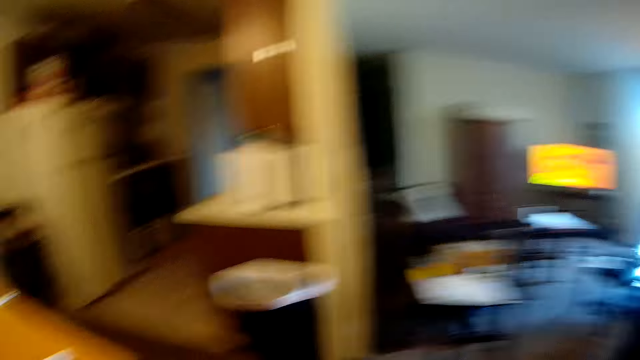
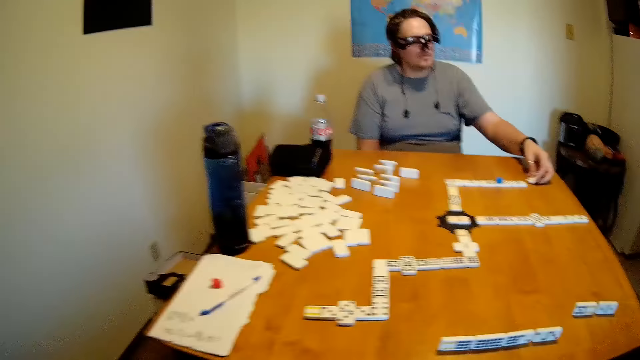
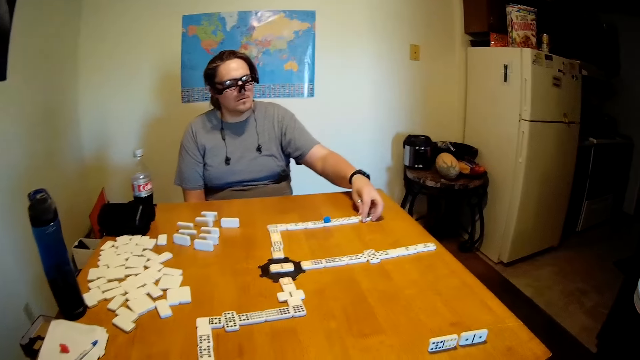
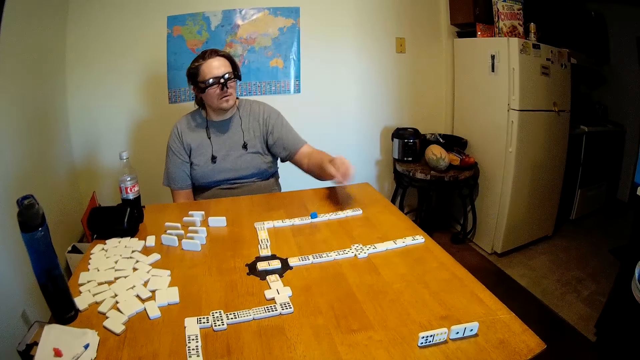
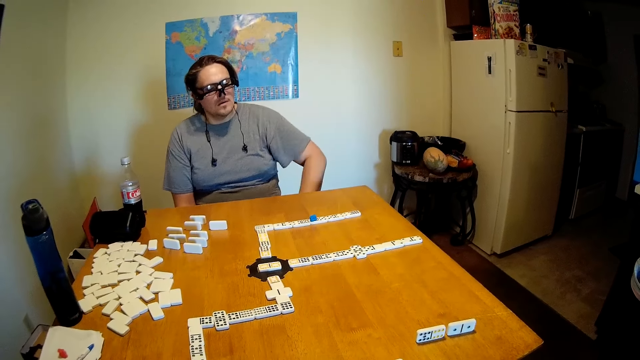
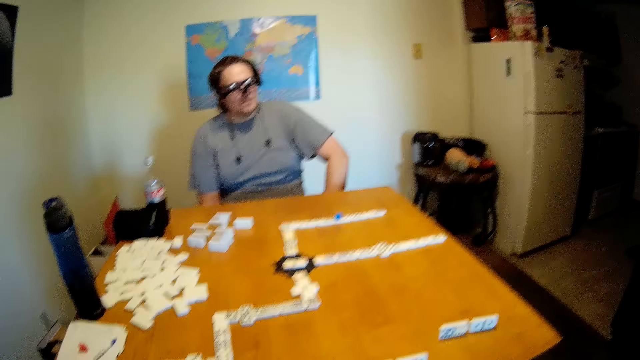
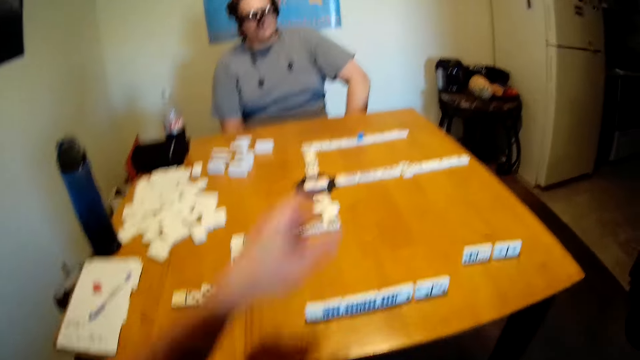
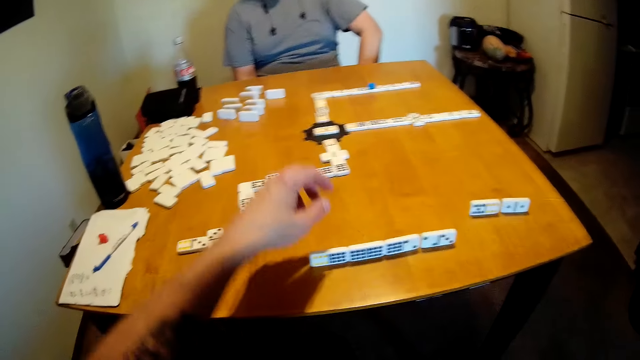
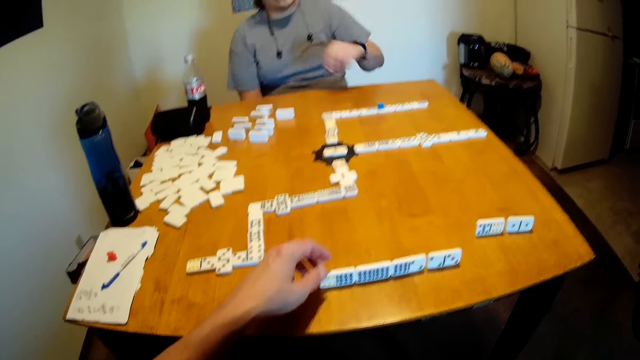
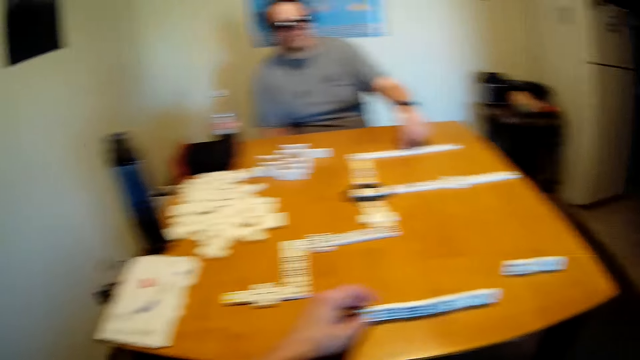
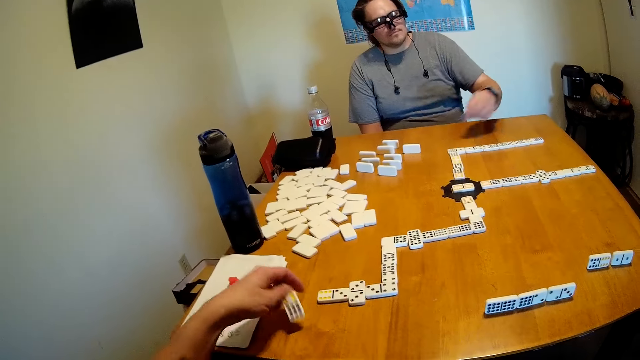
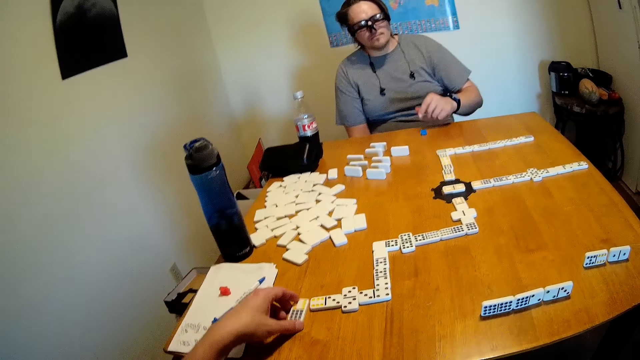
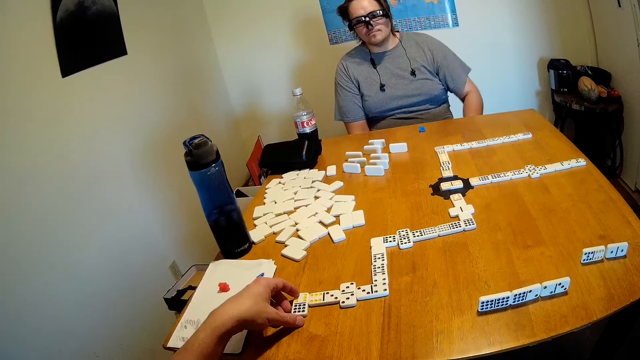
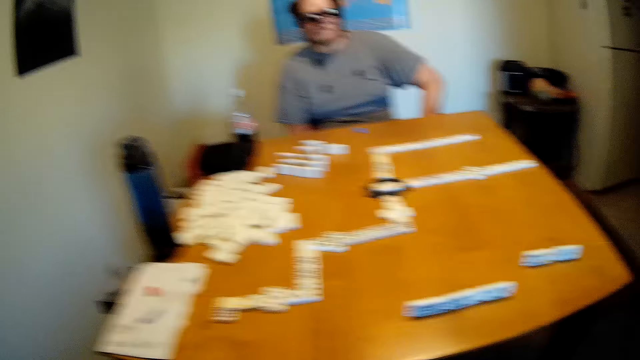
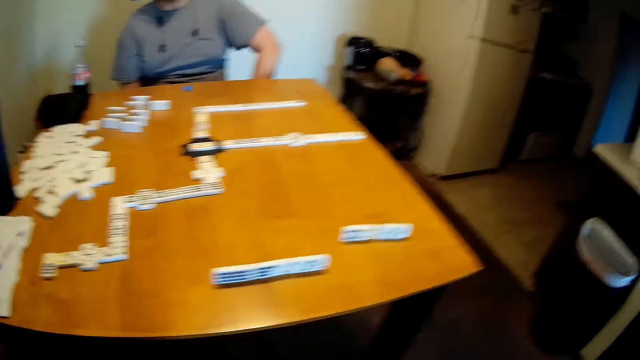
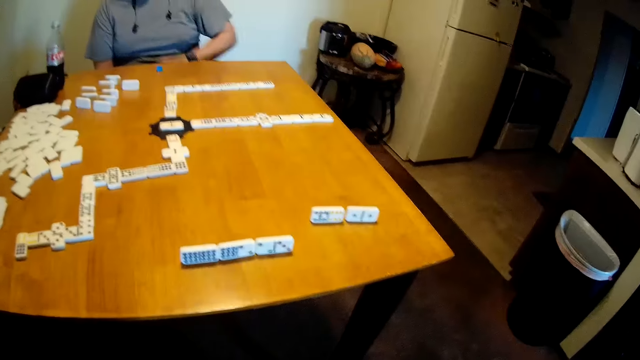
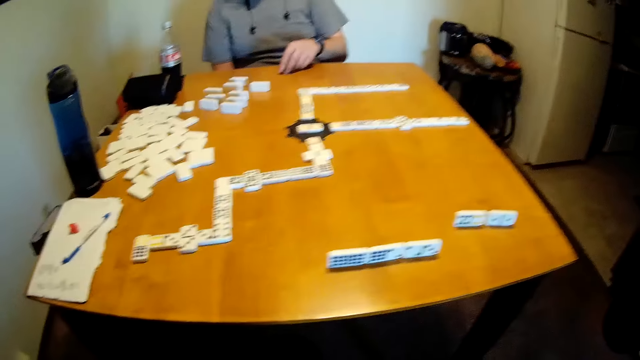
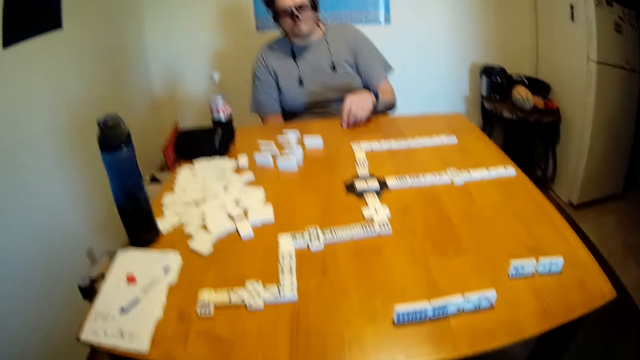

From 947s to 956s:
A man puts a domino on the table. The man looks around. The camera wearer uses gestures. The man picks something on the domino. The camera wearer picks a domino on the table. They put the dominoes in the middle of the table. The man puts something on the table and looks around. The camera wearer looks around. The man moves something on the table.

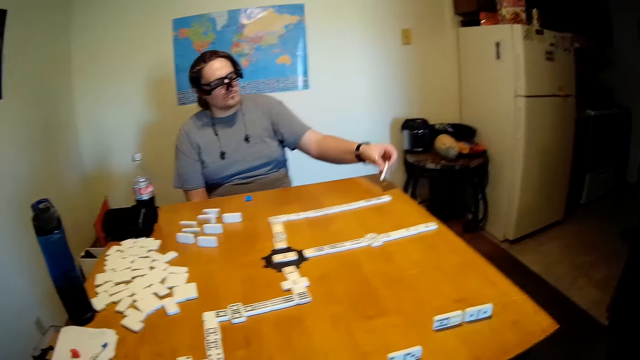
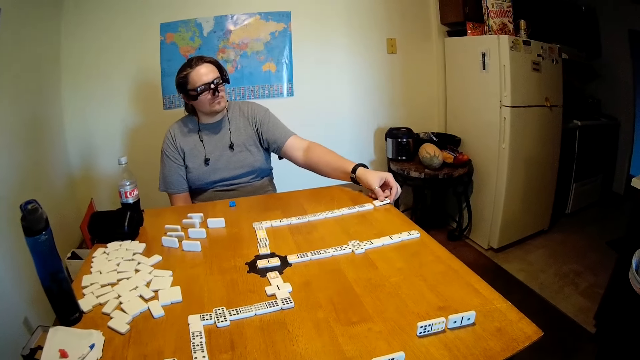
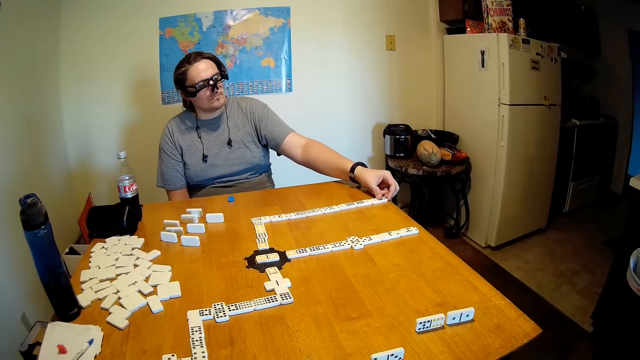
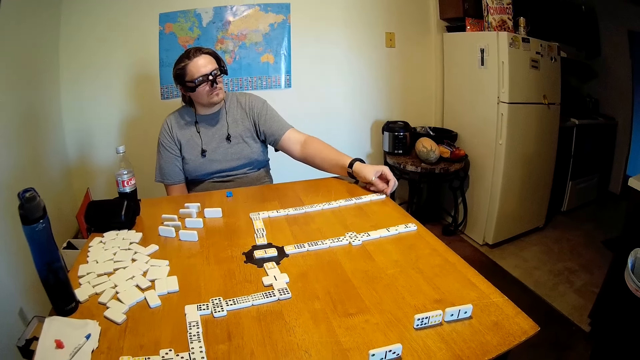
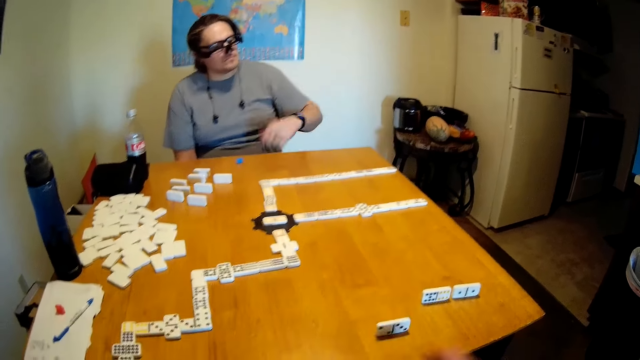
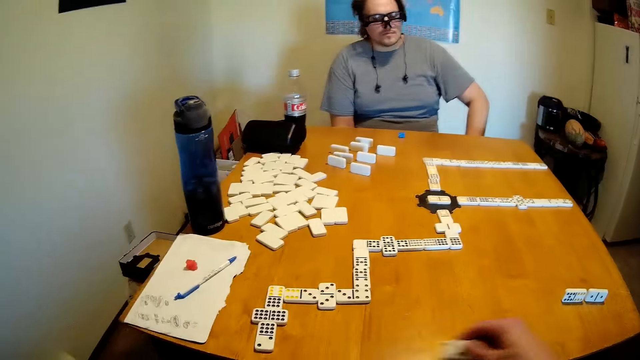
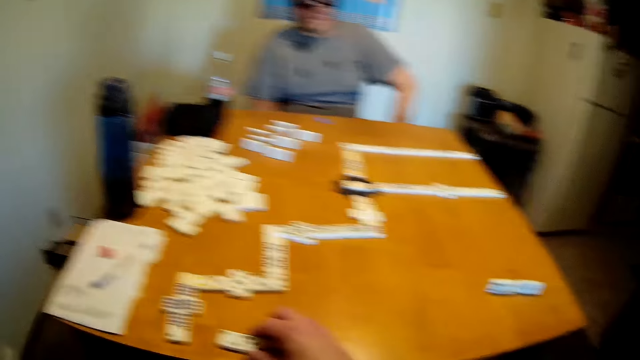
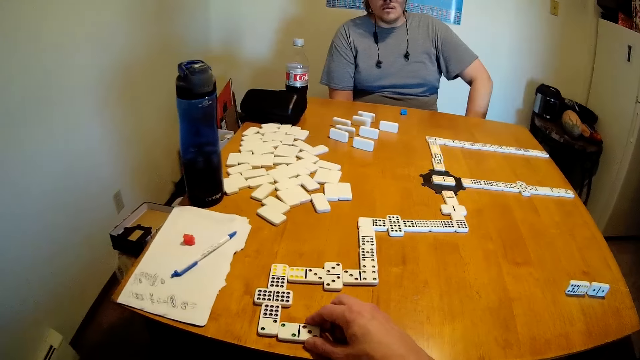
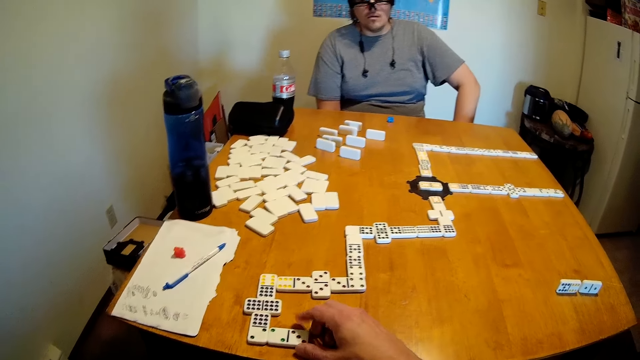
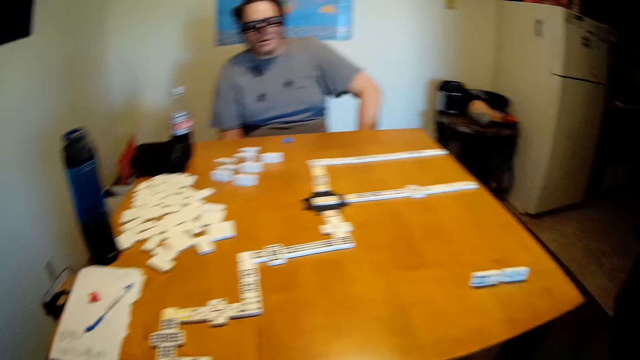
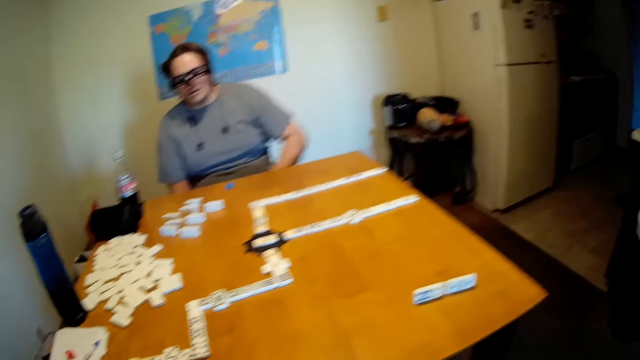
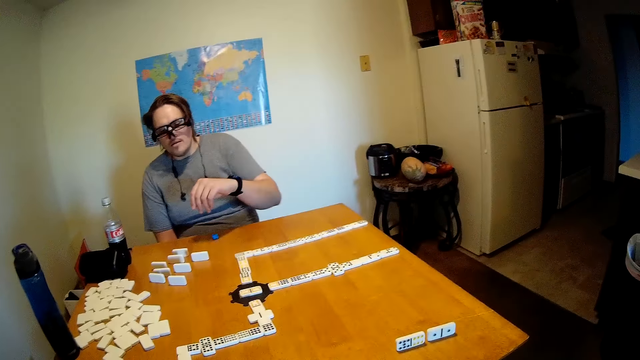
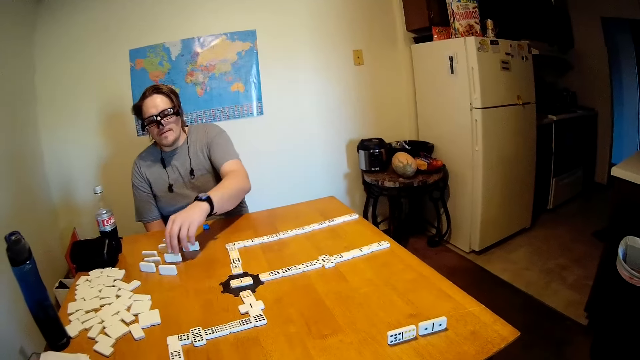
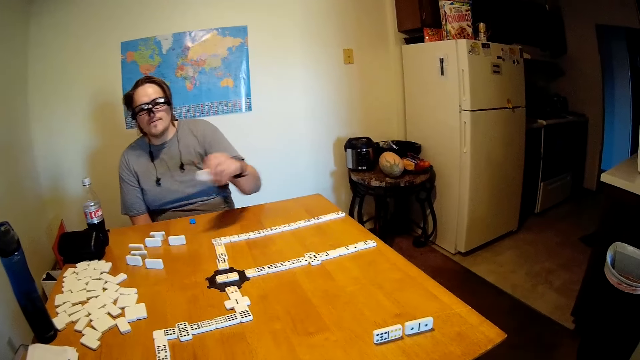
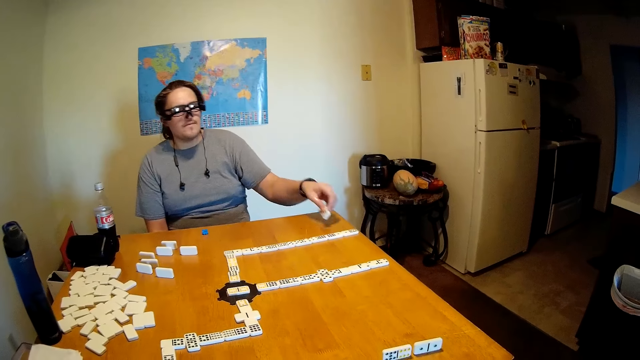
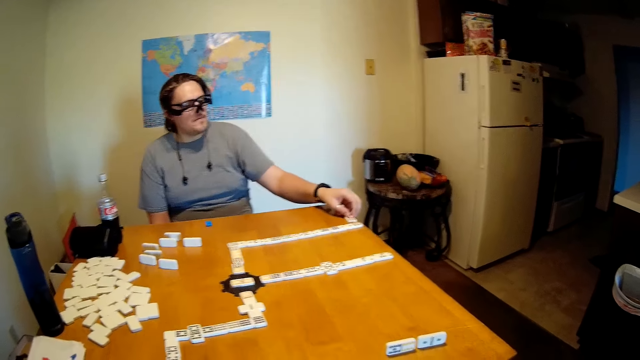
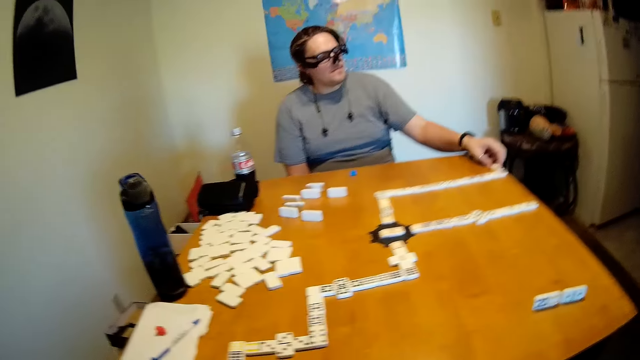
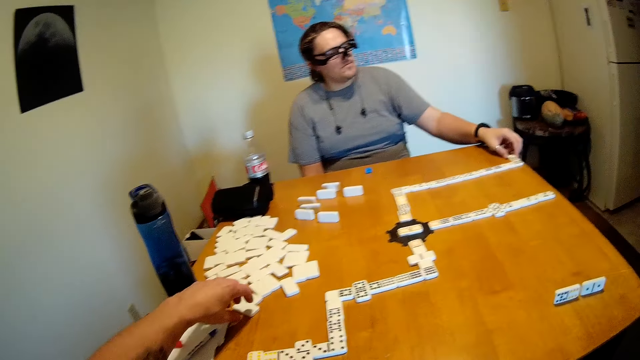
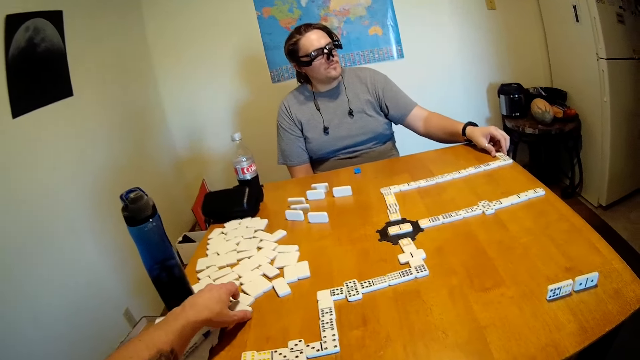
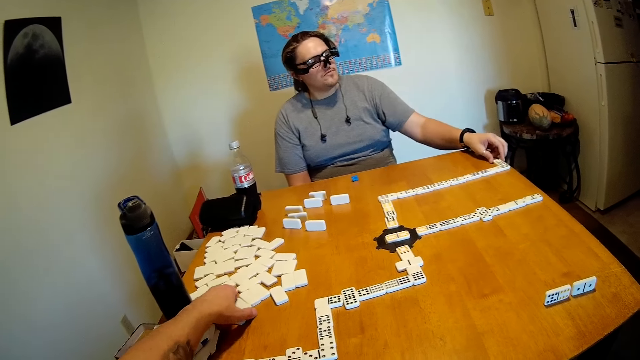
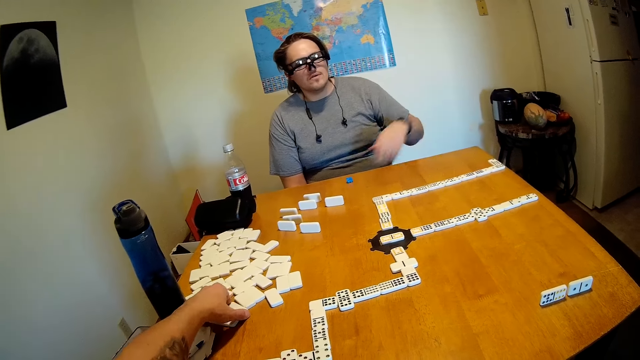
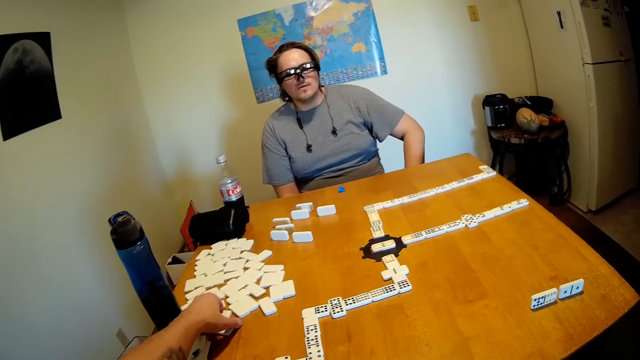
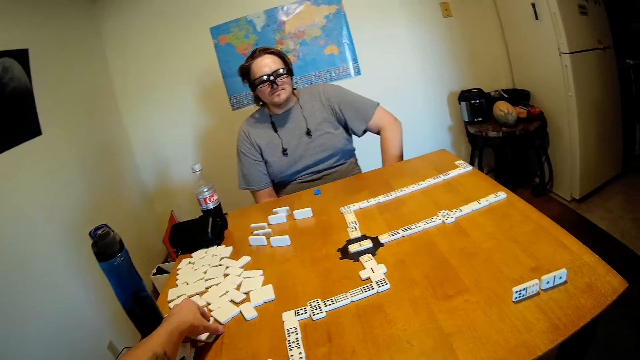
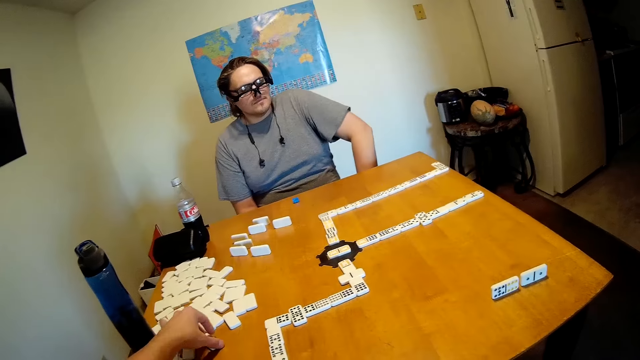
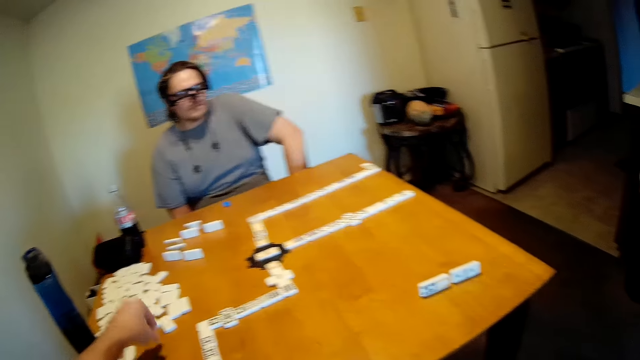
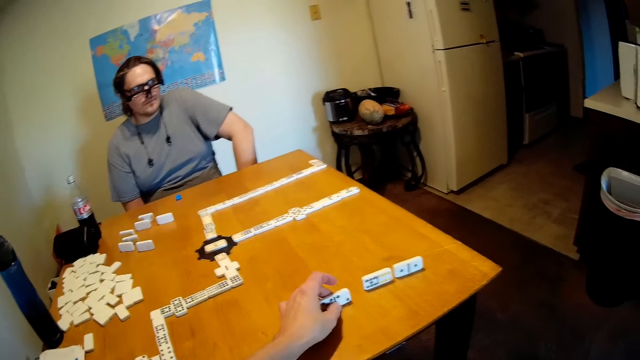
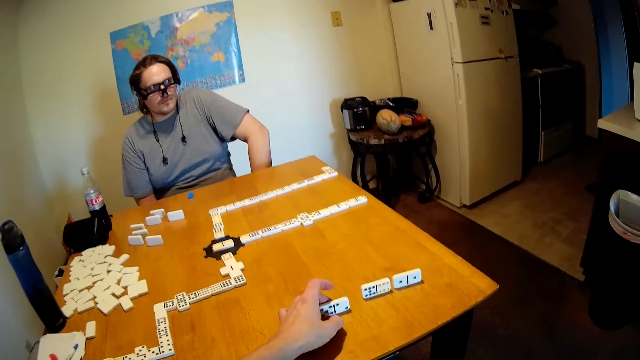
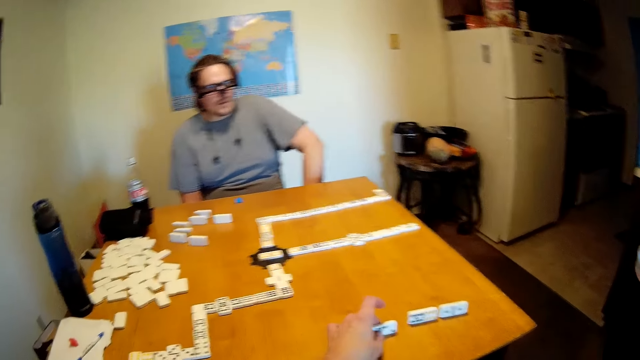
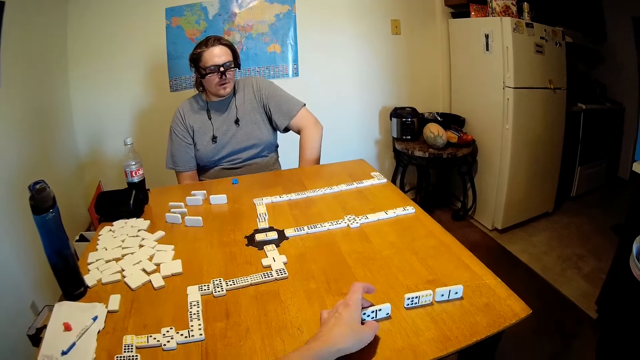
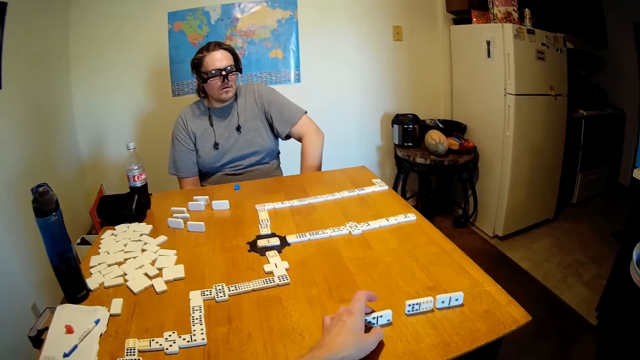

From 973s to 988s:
The camera wearer looks around. A man puts a domino on the table. The man looks around. The camera wearer moves a domino on the table. They look around. The man picks a domino on the table, puts the domino on the table, and looks around. The camera wearer picks a domino from the table. They put the domino on the table and look around.
